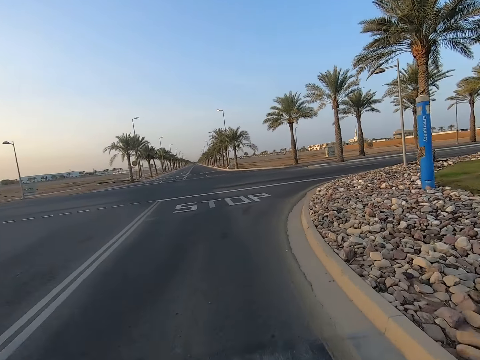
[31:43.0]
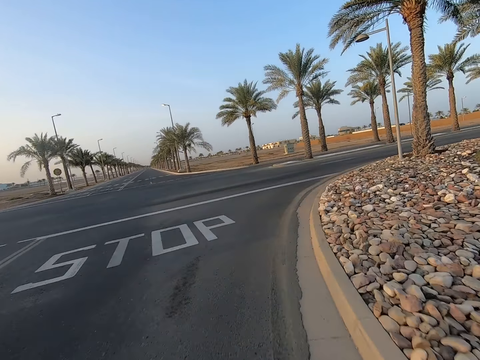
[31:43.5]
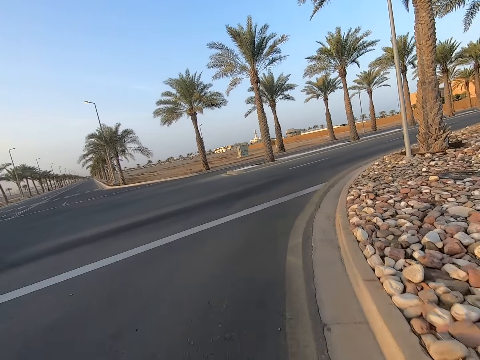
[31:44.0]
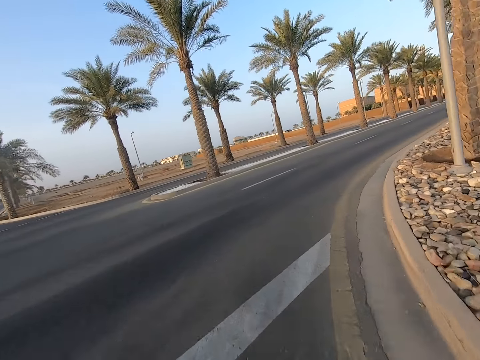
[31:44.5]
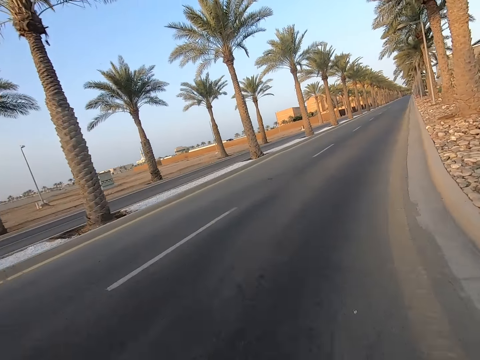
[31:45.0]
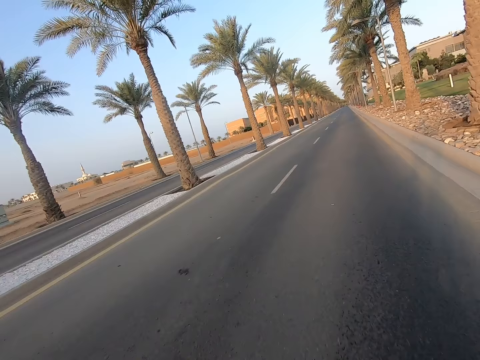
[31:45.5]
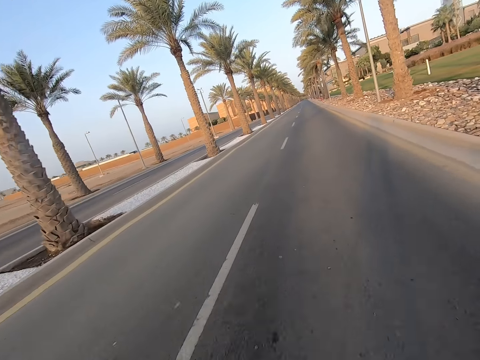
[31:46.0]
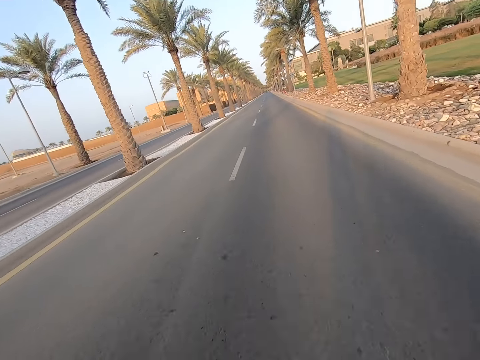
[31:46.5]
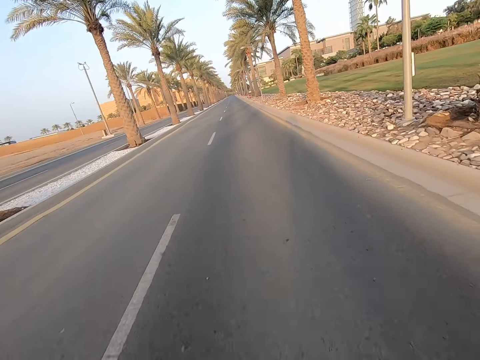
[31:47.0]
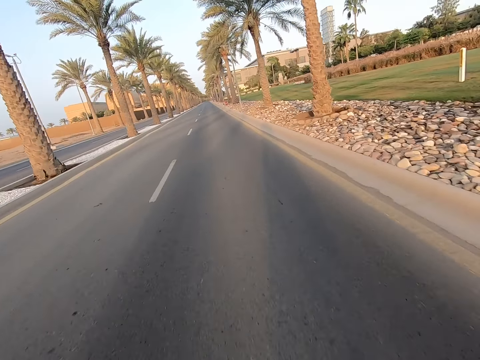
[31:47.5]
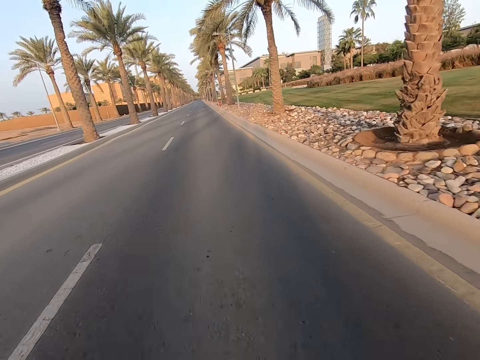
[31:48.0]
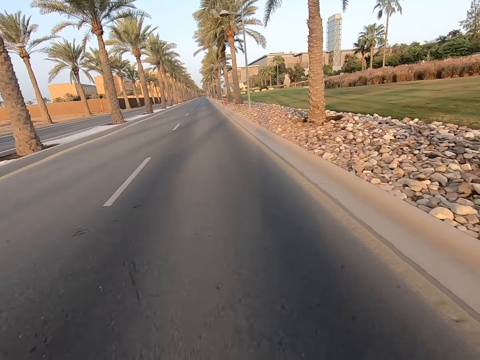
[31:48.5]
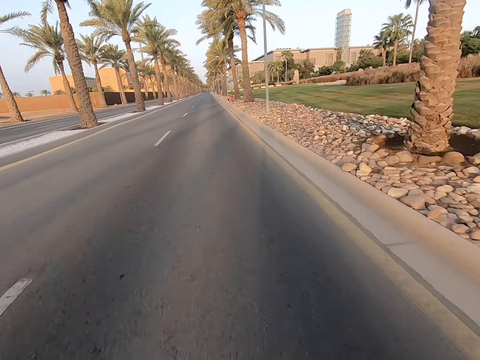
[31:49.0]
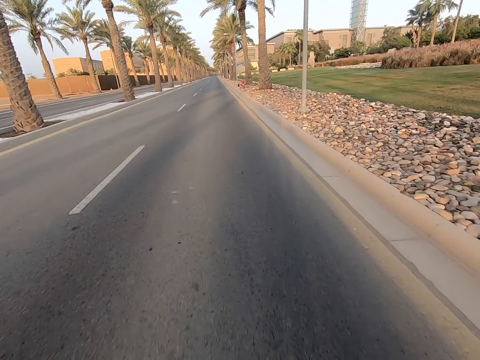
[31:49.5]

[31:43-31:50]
The camera wearer turns right on the road with a bicycle.

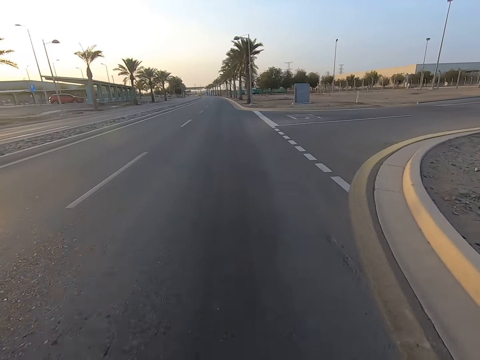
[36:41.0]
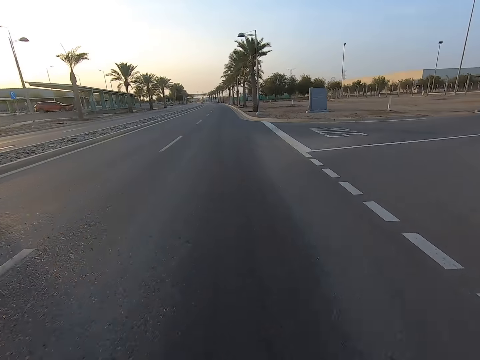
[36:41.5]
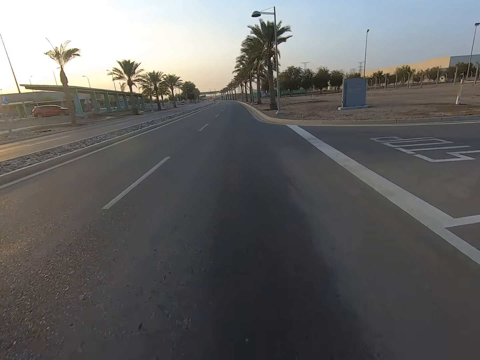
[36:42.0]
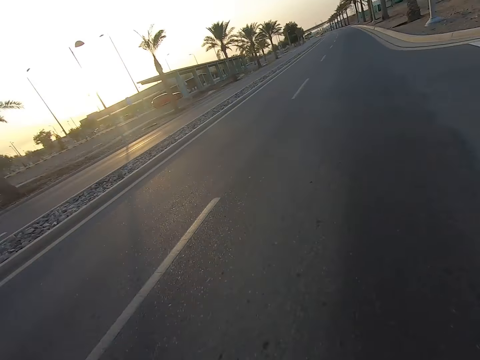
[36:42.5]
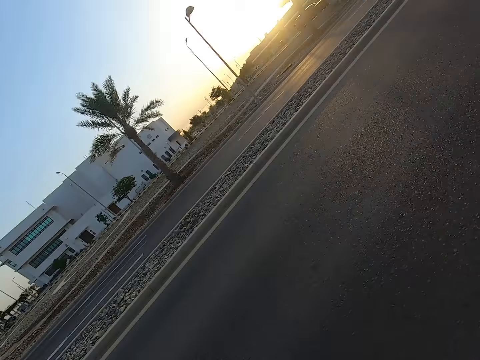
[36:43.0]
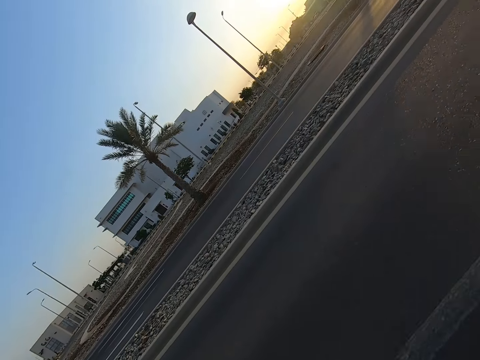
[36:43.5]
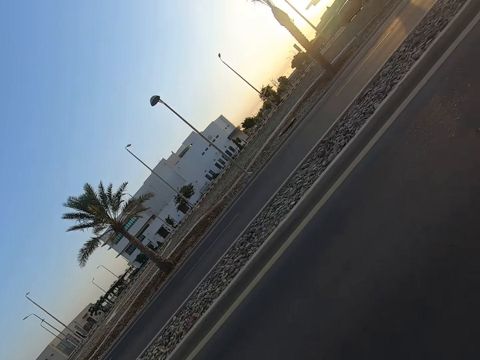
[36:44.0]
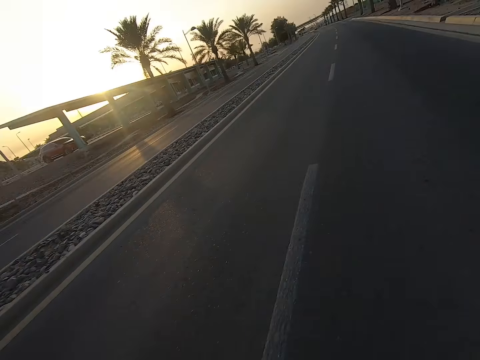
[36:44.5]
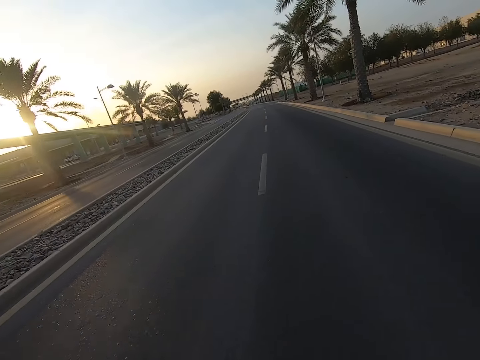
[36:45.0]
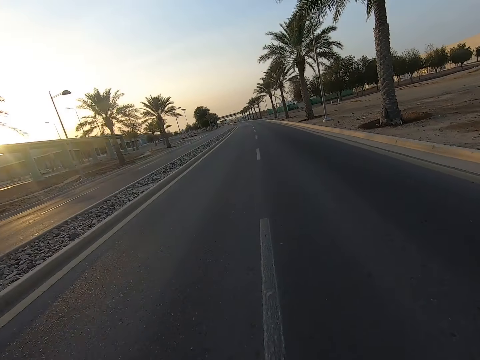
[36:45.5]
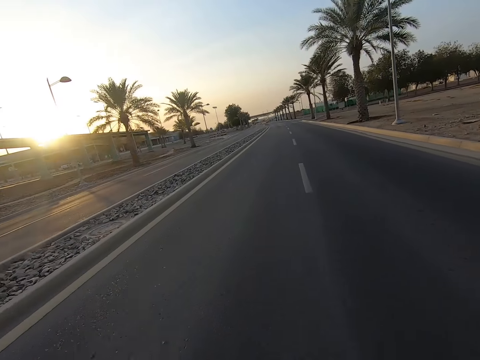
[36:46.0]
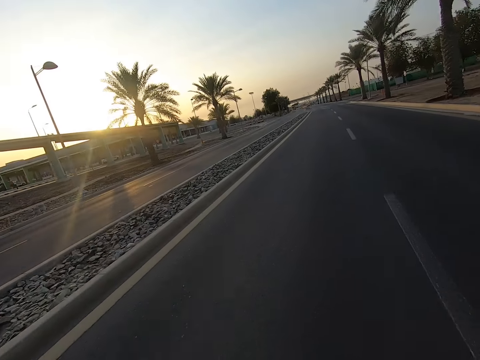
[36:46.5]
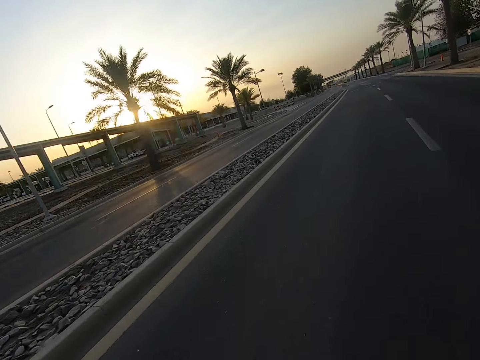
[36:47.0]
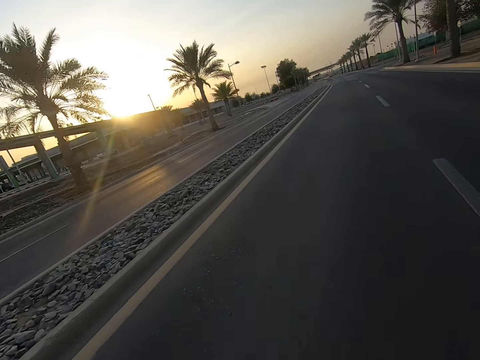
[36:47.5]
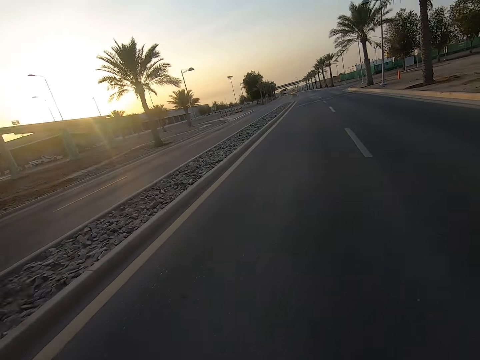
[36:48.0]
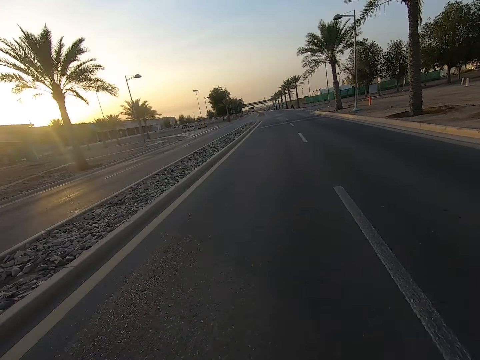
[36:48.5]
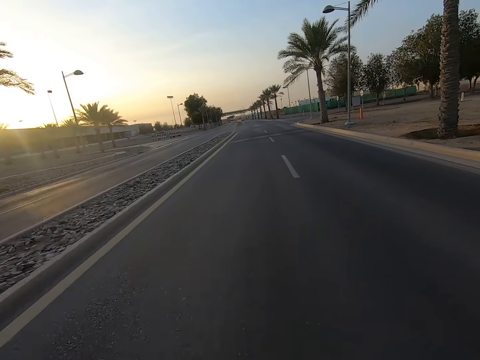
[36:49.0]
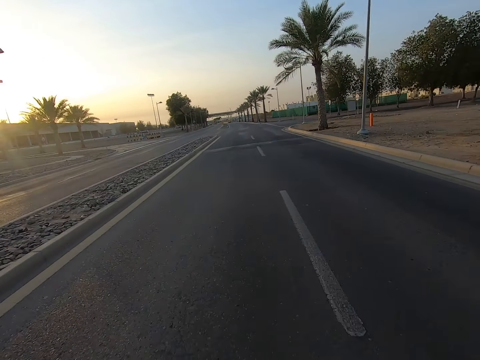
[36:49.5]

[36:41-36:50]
The camera wearer looks around. They ride the bicycle on the road.

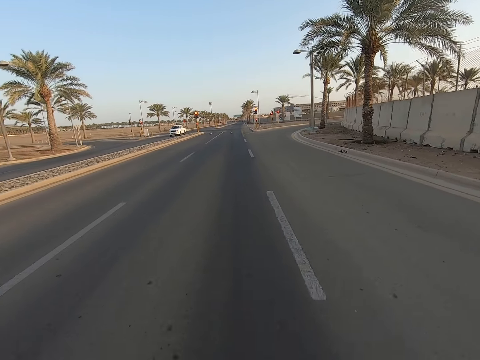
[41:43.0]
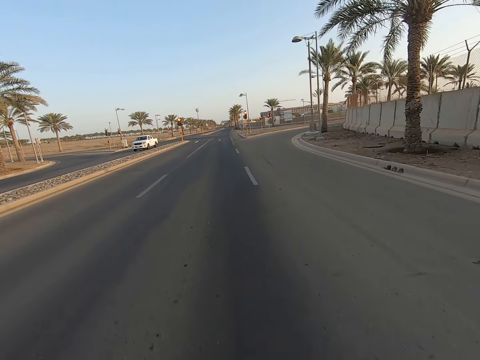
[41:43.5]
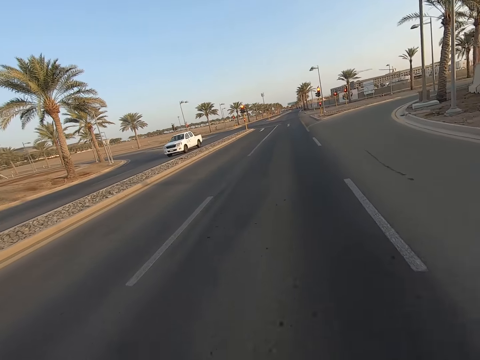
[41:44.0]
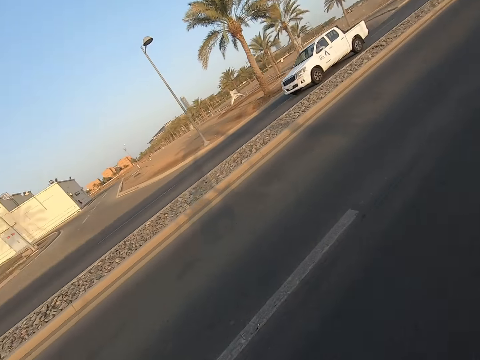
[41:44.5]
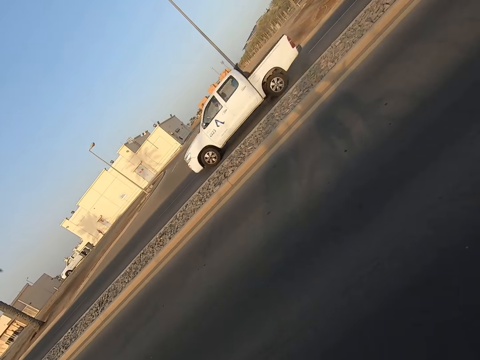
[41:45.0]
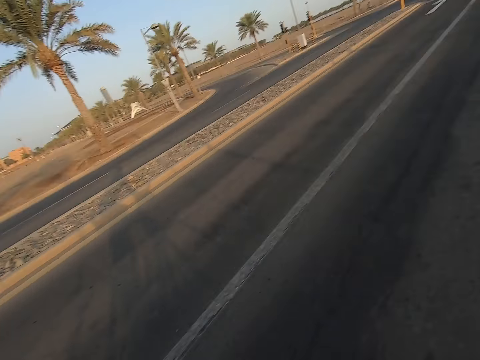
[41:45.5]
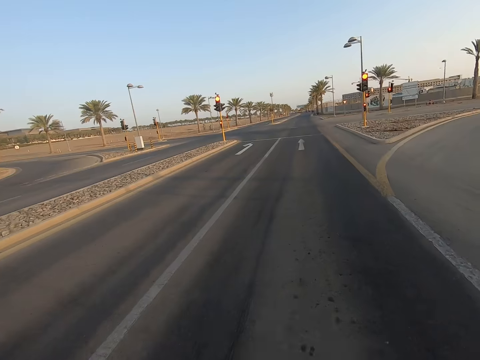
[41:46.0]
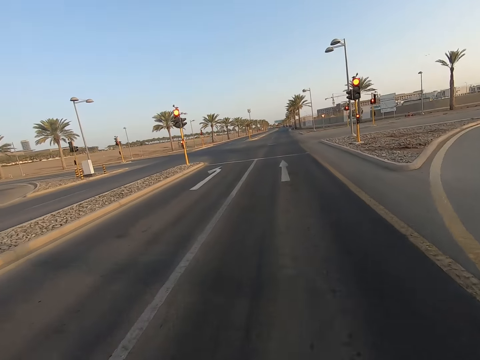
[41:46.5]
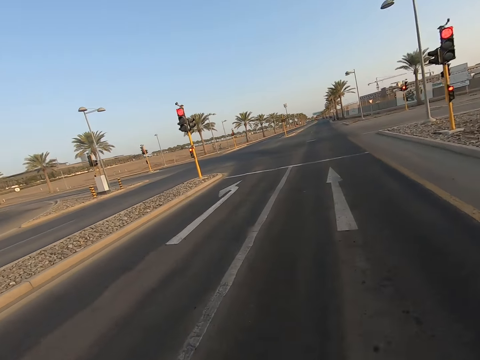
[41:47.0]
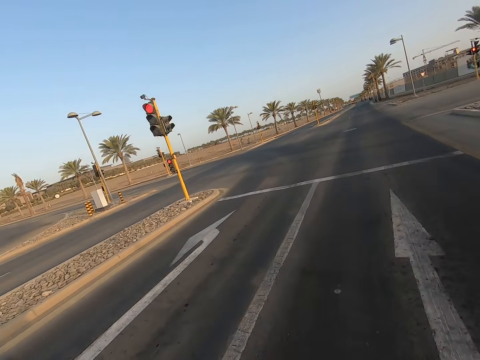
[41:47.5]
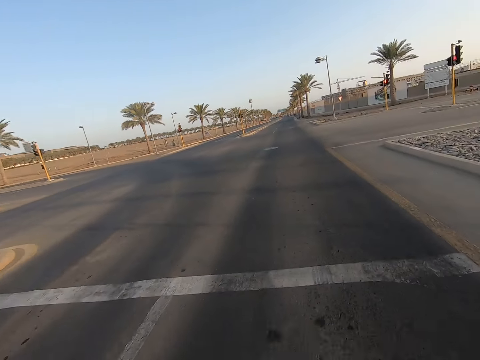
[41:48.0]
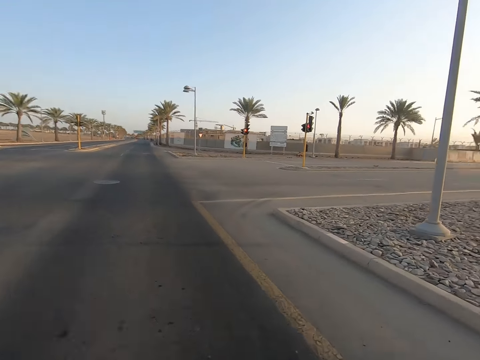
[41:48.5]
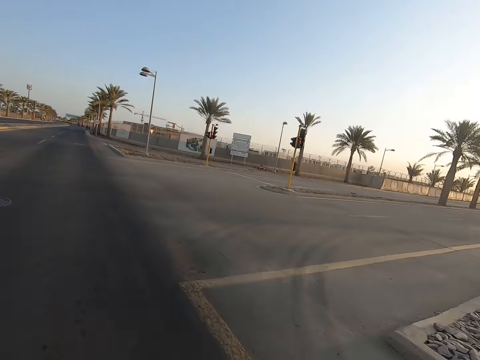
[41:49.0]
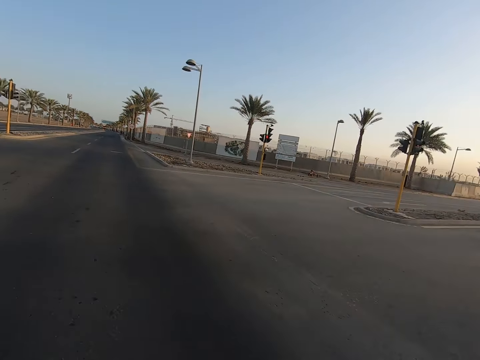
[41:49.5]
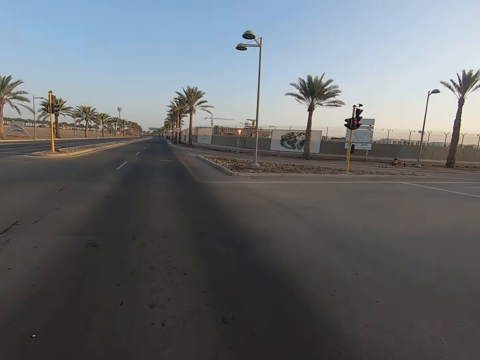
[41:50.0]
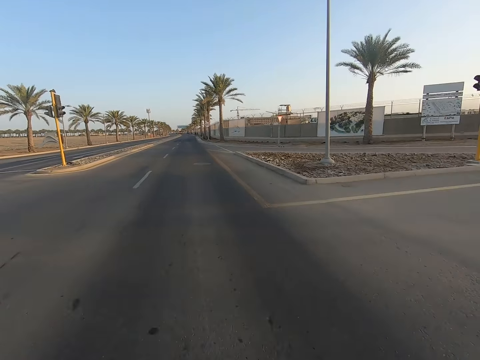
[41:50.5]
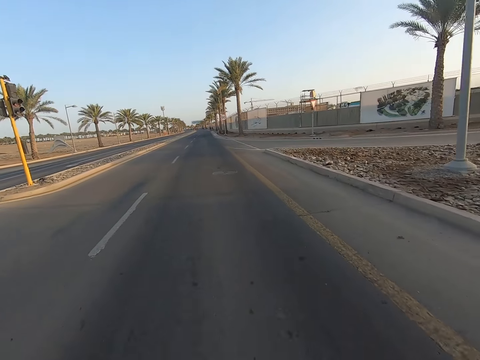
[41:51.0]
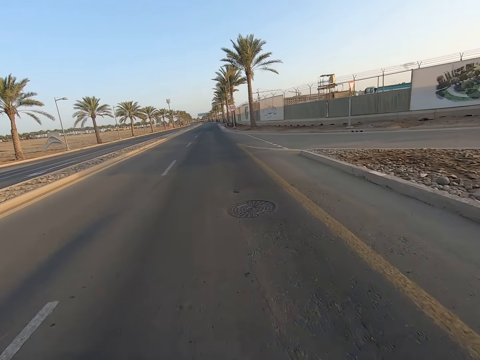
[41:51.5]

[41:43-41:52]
The camera wearer looks around. They ride the bicycle on the road.
